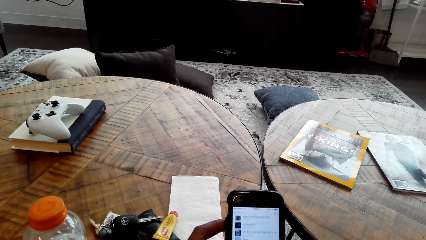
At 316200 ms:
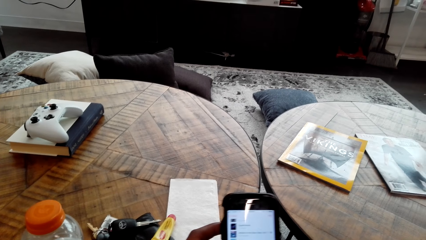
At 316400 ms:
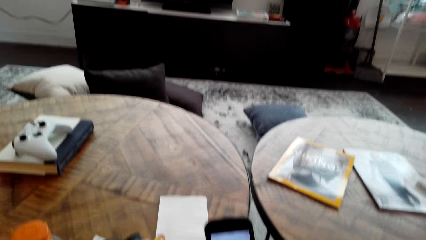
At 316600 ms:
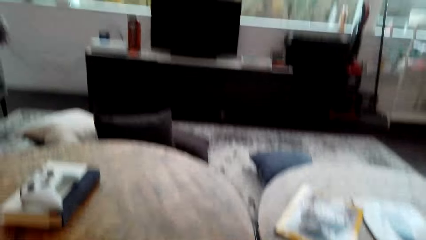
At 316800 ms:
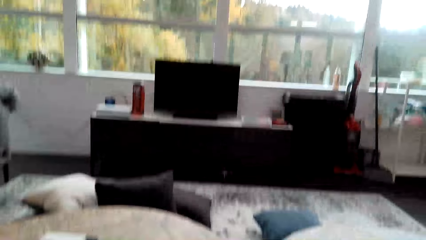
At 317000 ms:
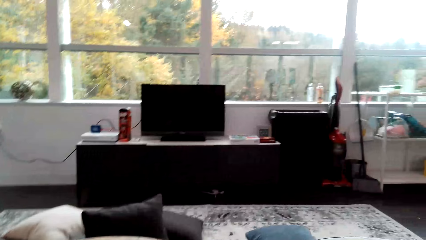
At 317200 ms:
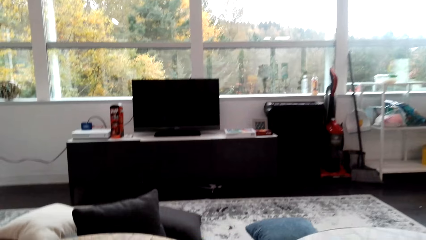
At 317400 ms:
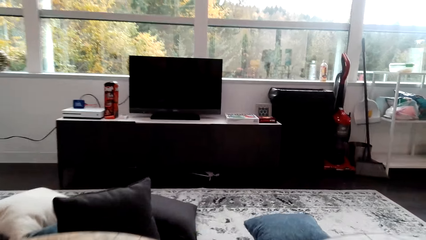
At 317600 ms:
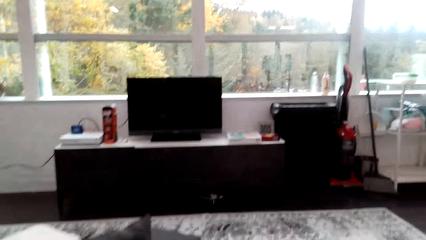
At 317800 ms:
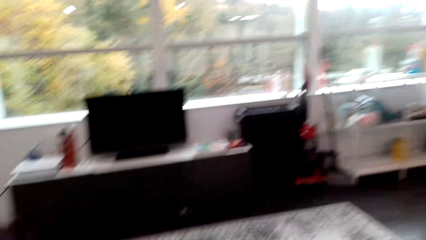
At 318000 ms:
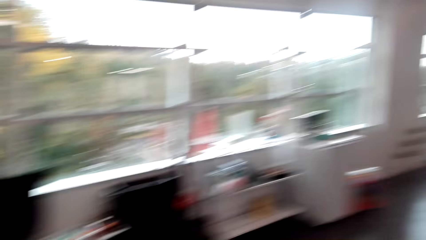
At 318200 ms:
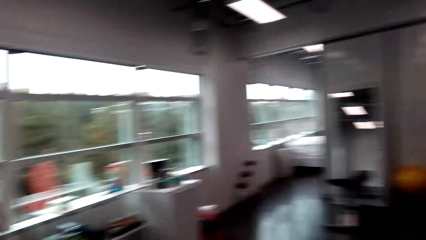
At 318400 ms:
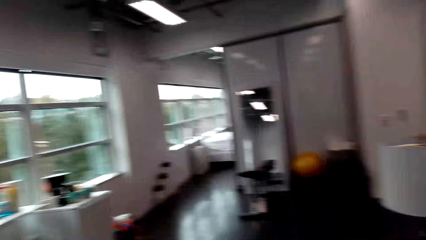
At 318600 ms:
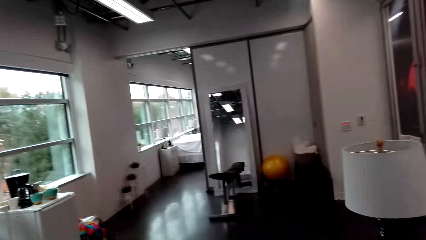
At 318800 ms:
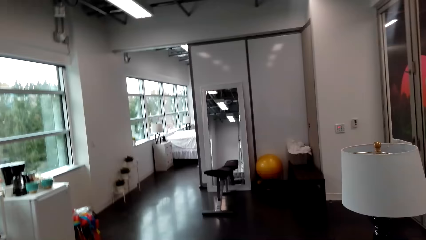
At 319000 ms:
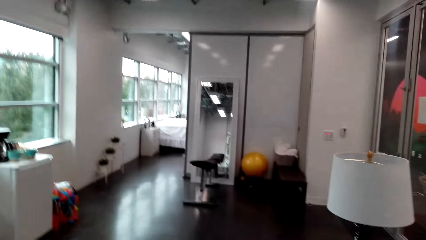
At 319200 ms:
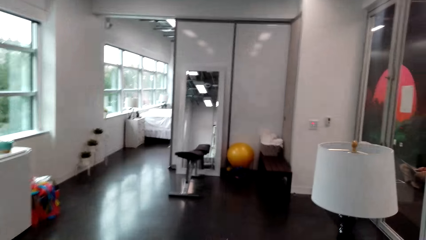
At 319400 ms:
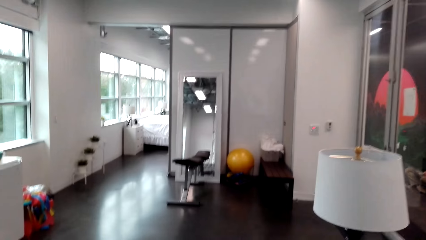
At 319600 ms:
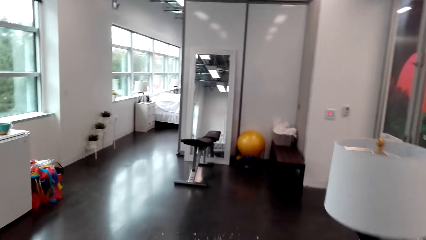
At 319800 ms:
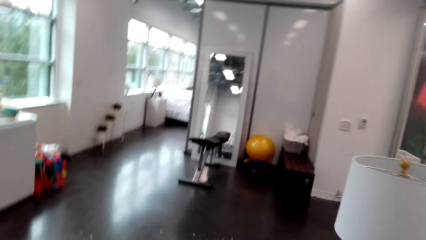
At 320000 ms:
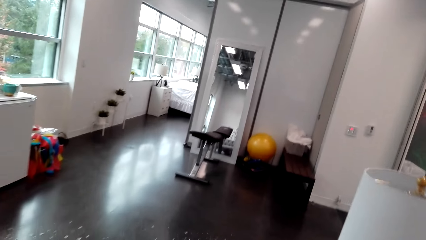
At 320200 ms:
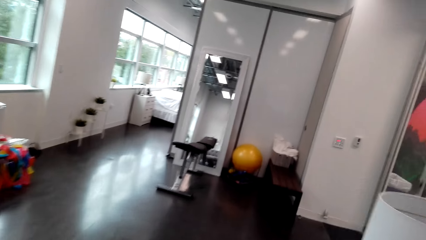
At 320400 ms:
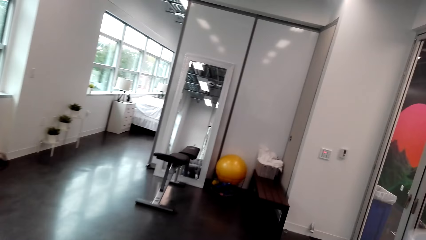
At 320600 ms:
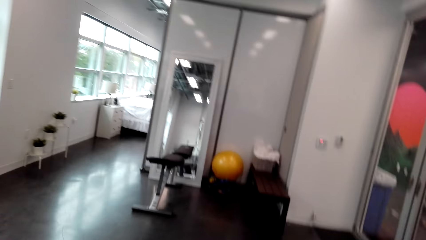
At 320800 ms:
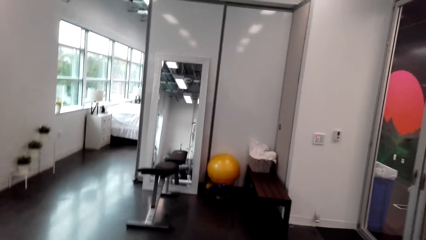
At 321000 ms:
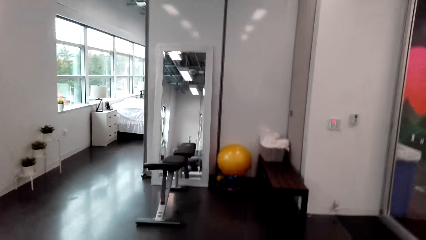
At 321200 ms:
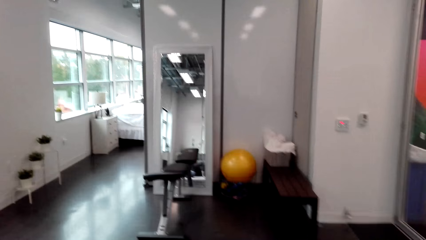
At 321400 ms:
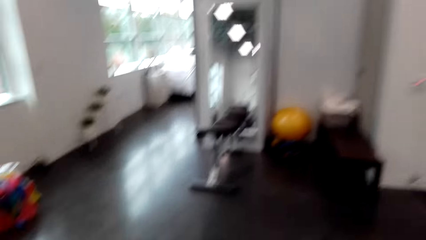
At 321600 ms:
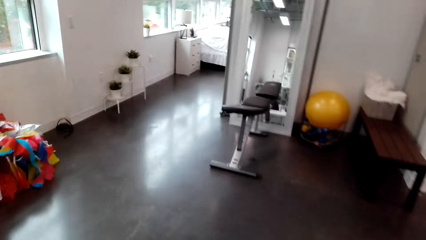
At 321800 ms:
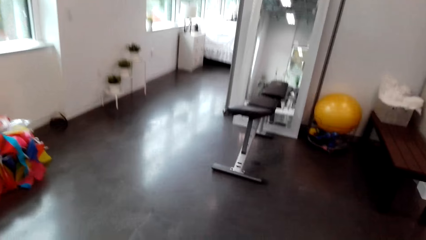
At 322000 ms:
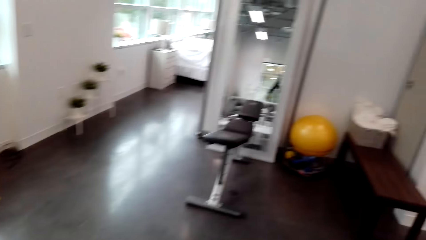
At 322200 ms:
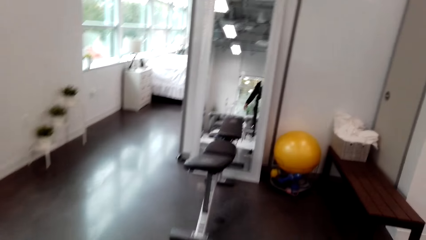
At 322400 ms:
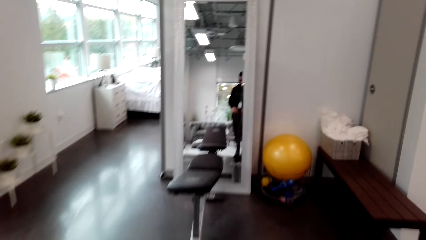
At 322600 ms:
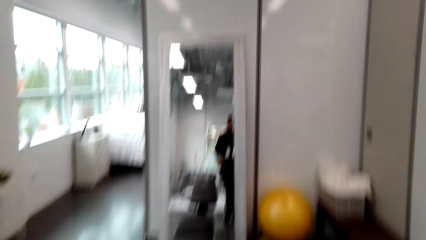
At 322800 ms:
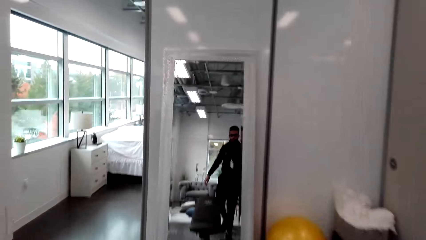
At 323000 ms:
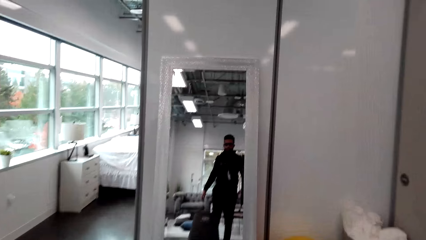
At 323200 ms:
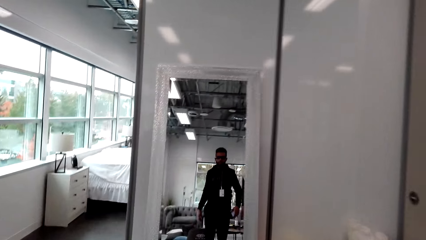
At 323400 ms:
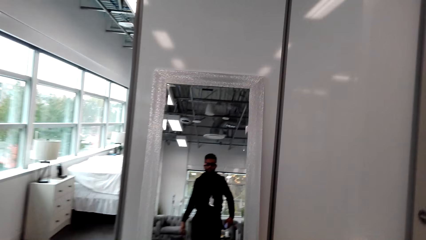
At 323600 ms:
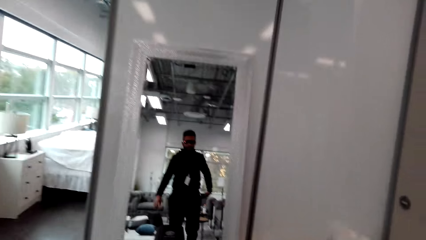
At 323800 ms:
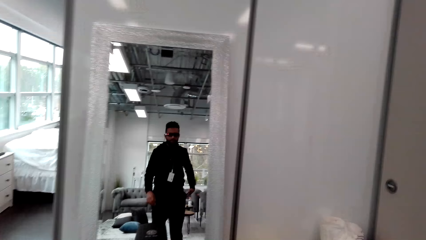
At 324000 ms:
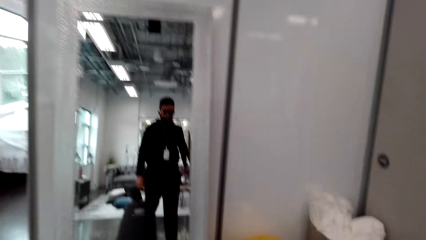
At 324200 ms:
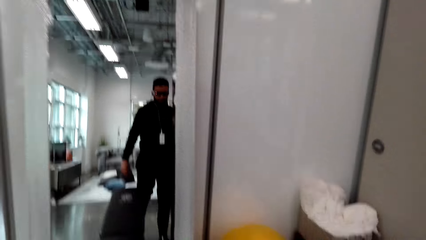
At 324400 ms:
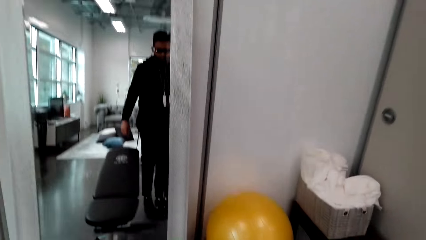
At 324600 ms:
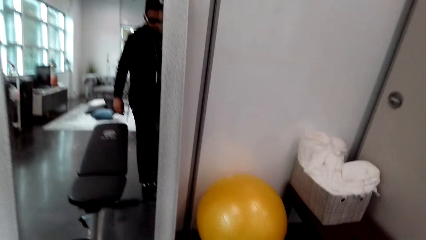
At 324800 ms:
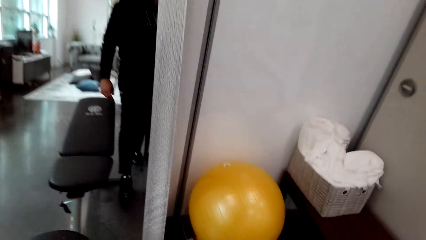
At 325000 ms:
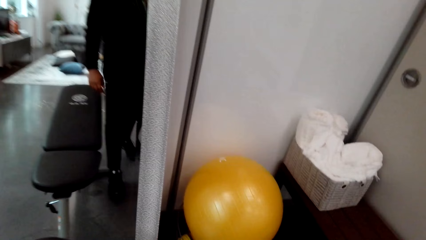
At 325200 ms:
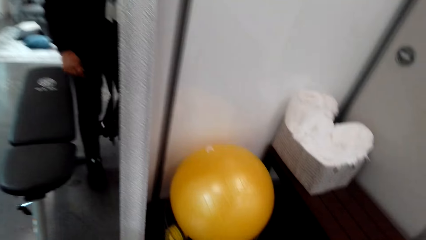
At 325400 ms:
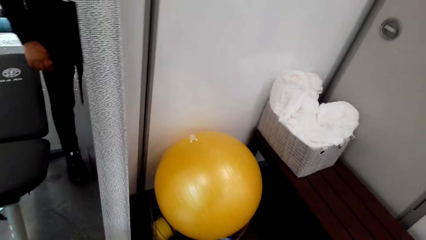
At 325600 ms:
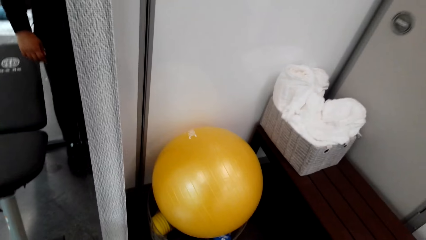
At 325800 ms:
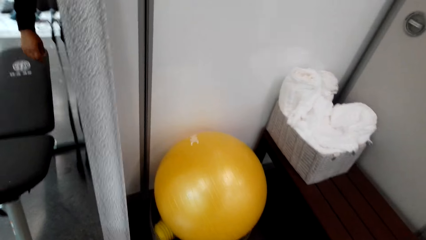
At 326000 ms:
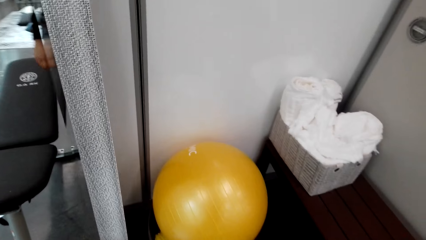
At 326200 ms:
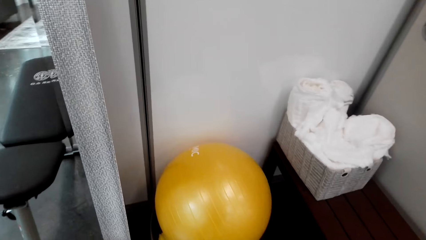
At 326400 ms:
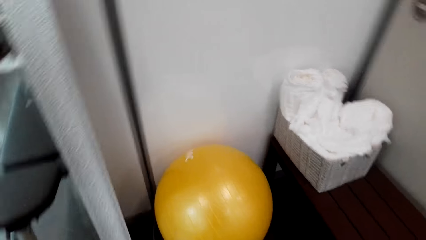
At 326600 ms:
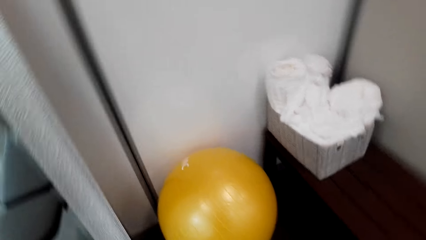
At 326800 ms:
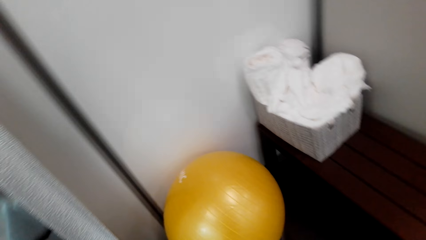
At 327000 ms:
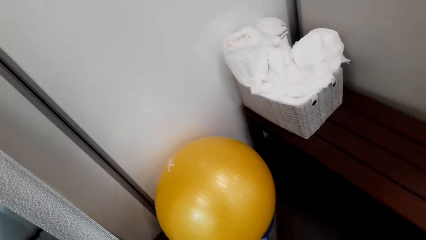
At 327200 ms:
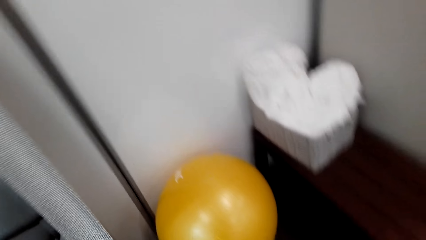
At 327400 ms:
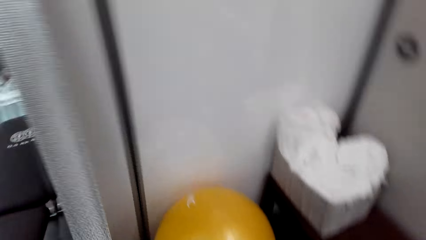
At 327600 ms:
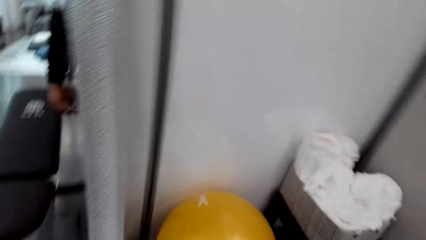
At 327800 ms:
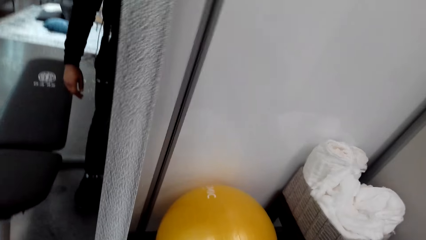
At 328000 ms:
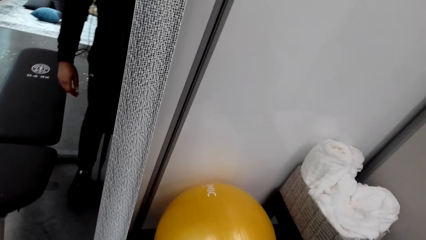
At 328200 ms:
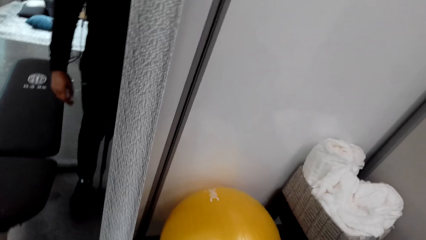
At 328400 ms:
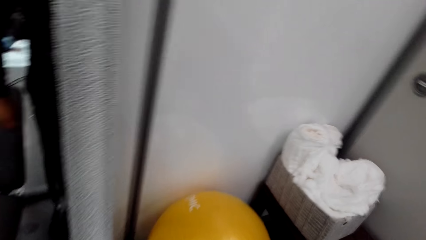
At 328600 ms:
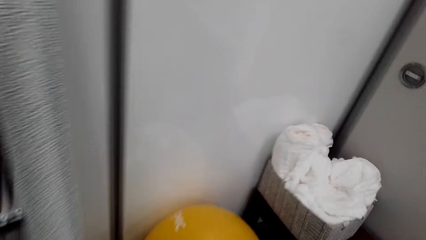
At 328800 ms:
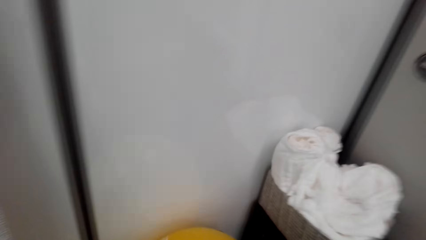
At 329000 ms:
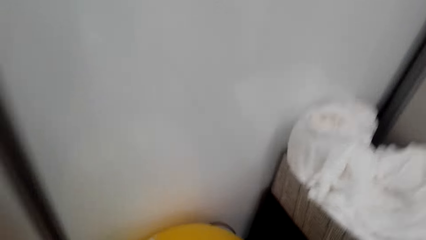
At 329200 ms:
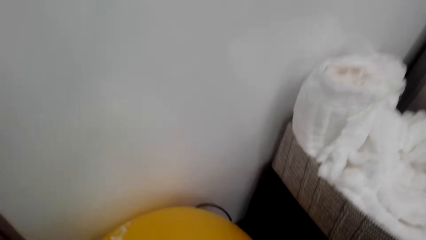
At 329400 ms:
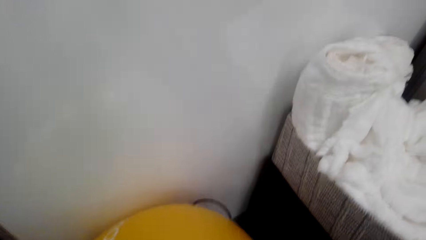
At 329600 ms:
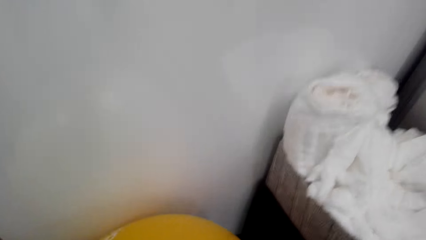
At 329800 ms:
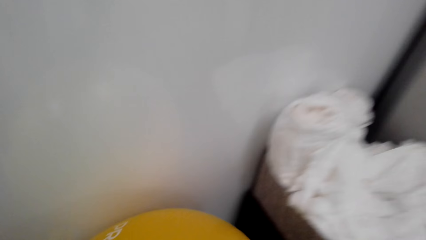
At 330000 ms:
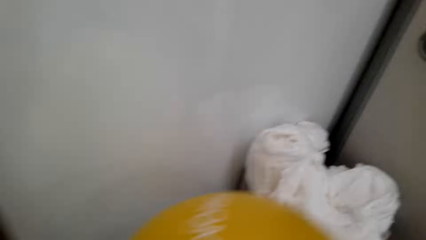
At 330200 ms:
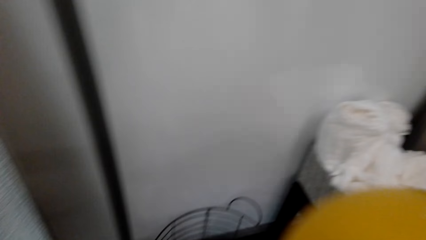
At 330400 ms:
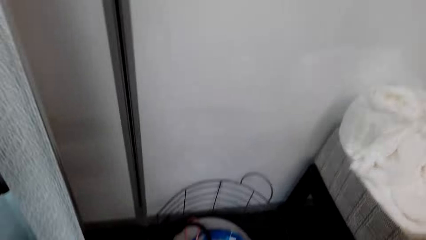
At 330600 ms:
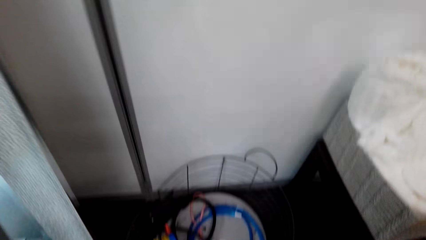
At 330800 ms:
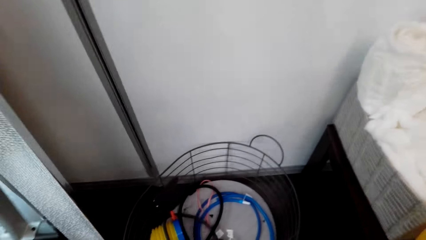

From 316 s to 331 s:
The camera wearer stares in the room. They walk around in the room.
